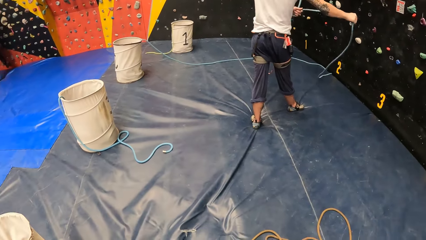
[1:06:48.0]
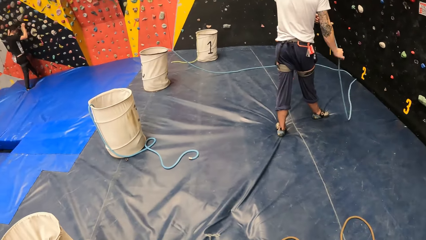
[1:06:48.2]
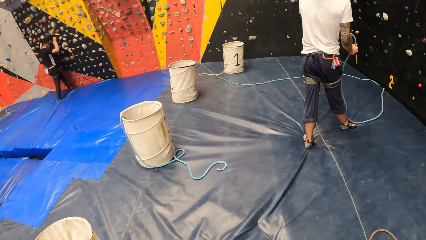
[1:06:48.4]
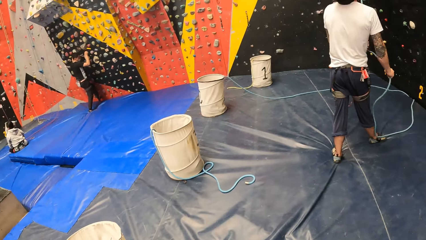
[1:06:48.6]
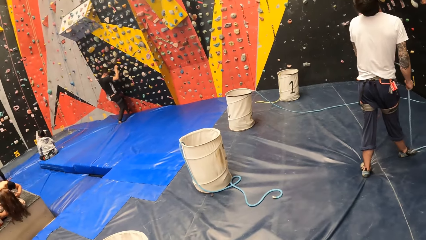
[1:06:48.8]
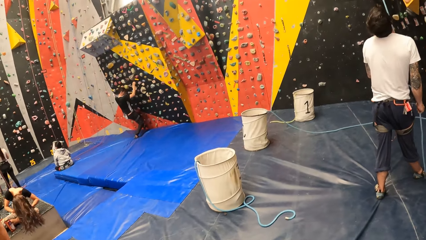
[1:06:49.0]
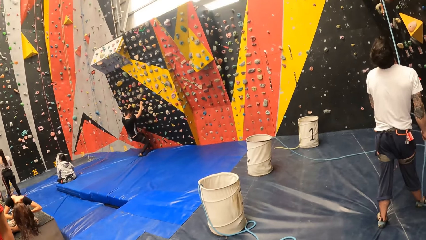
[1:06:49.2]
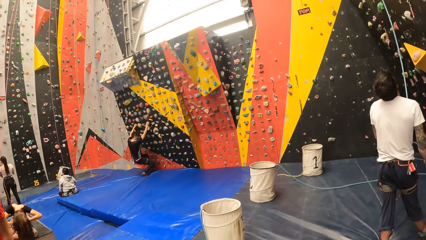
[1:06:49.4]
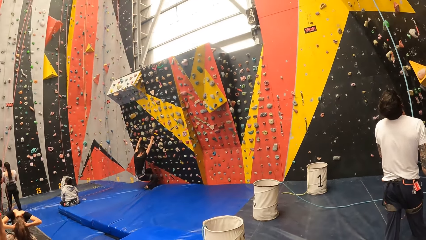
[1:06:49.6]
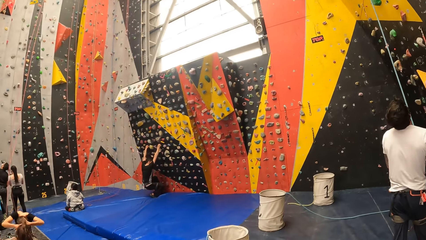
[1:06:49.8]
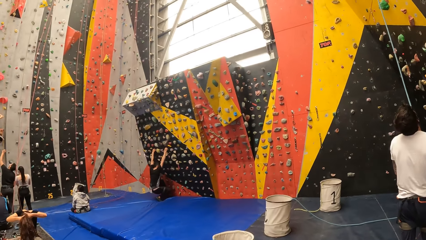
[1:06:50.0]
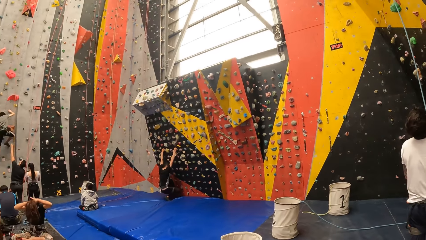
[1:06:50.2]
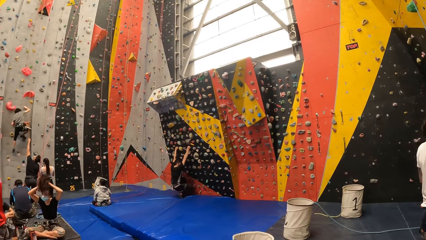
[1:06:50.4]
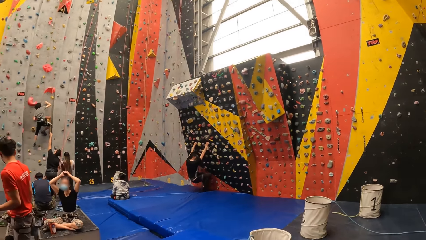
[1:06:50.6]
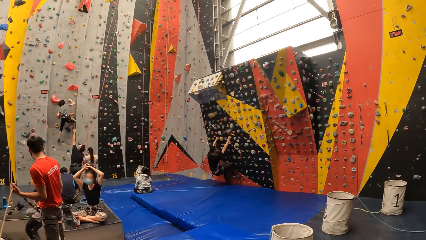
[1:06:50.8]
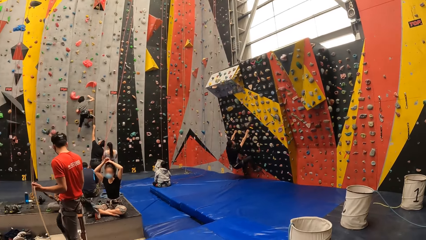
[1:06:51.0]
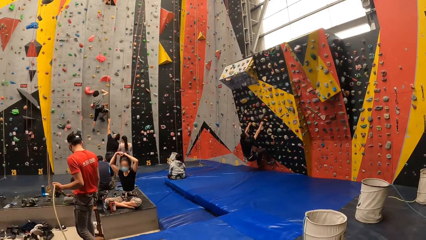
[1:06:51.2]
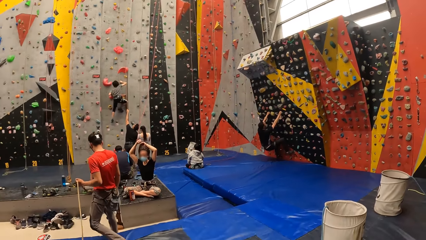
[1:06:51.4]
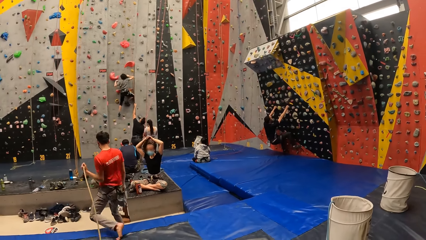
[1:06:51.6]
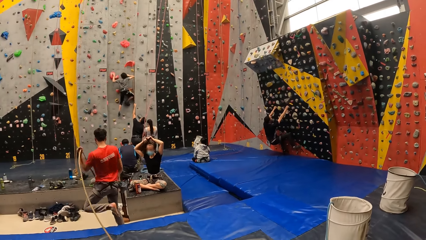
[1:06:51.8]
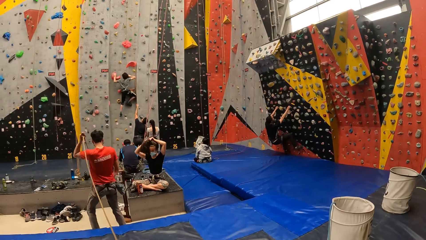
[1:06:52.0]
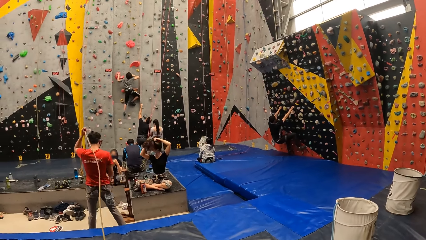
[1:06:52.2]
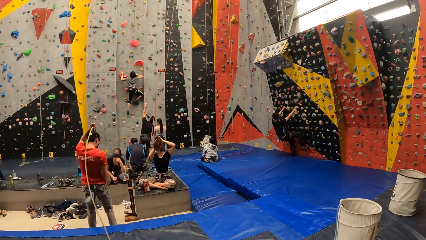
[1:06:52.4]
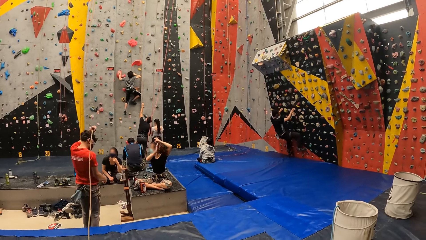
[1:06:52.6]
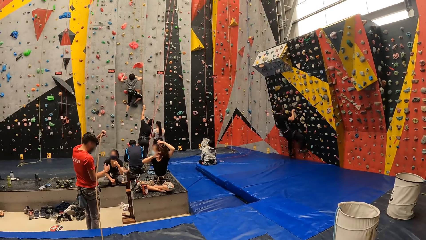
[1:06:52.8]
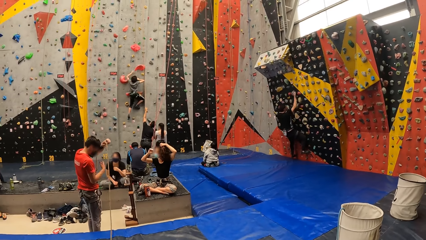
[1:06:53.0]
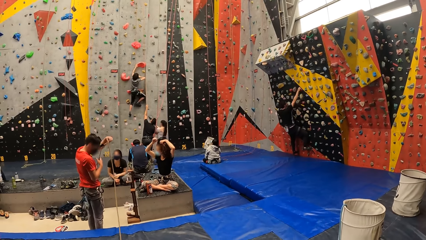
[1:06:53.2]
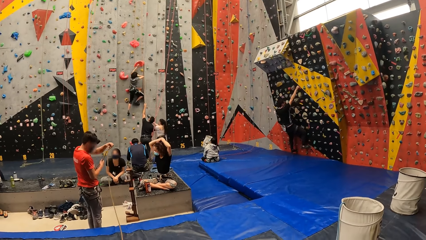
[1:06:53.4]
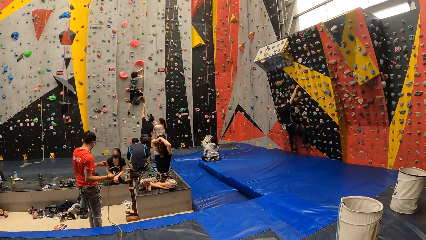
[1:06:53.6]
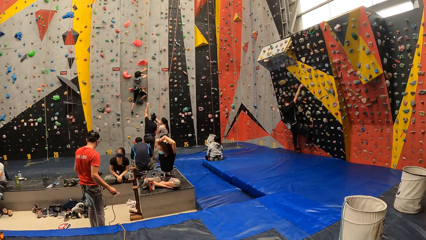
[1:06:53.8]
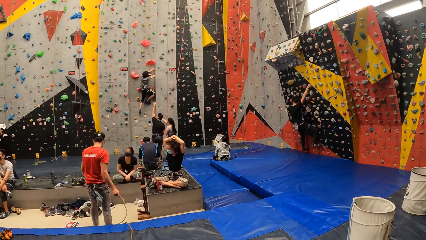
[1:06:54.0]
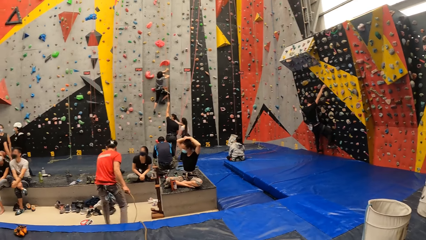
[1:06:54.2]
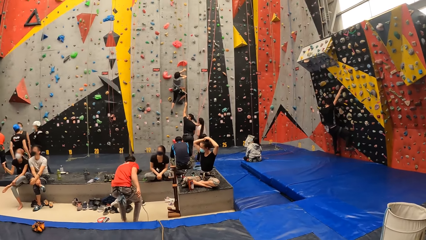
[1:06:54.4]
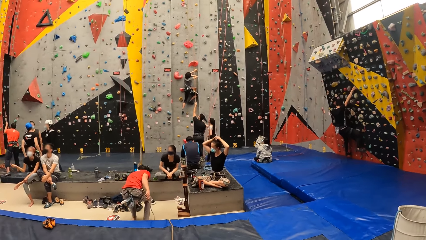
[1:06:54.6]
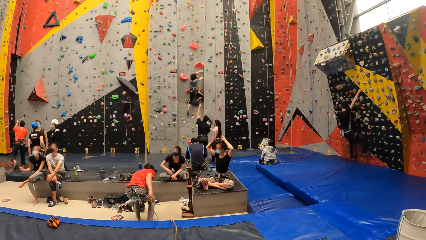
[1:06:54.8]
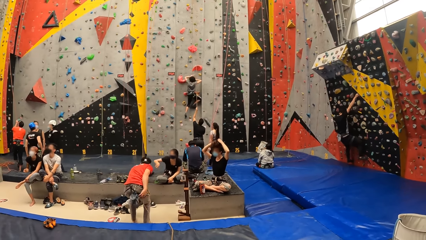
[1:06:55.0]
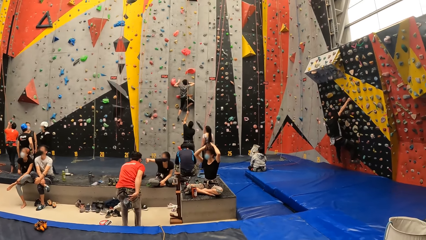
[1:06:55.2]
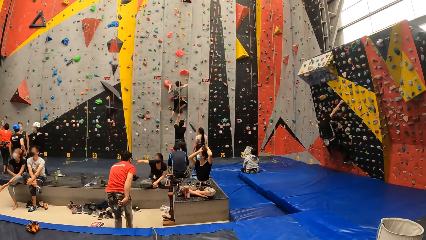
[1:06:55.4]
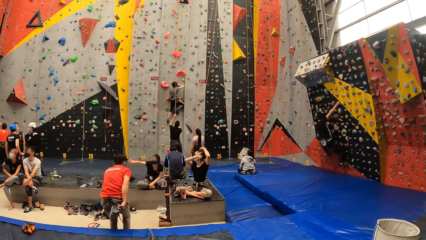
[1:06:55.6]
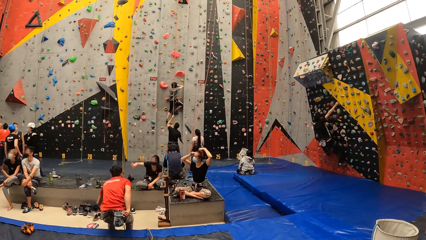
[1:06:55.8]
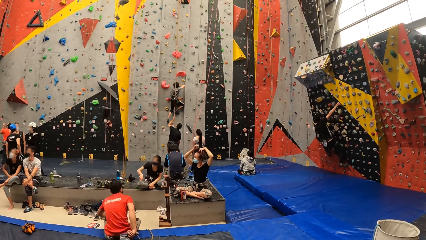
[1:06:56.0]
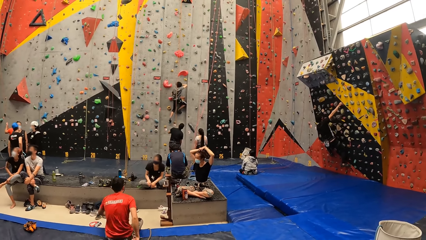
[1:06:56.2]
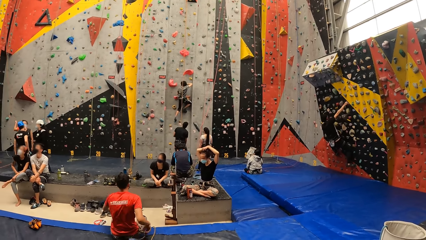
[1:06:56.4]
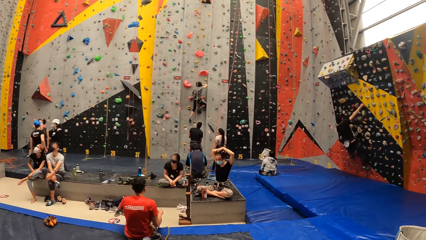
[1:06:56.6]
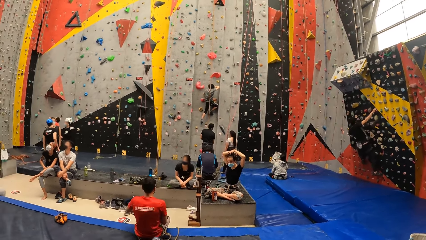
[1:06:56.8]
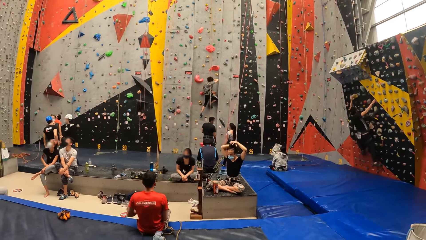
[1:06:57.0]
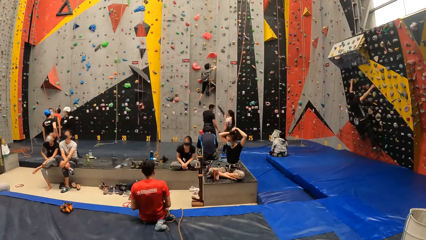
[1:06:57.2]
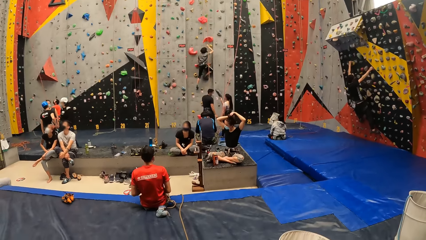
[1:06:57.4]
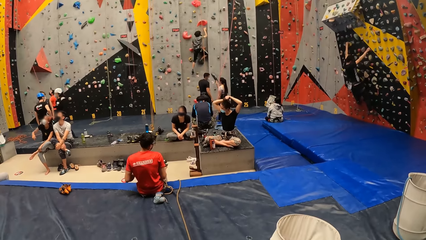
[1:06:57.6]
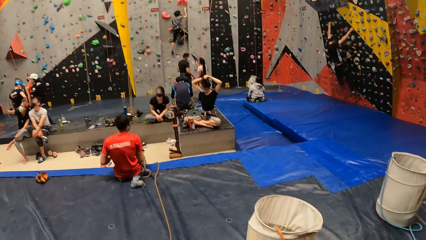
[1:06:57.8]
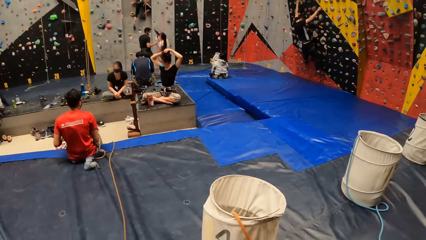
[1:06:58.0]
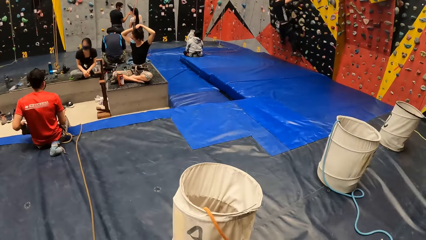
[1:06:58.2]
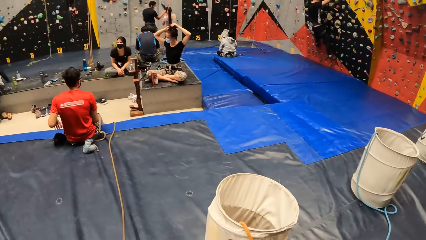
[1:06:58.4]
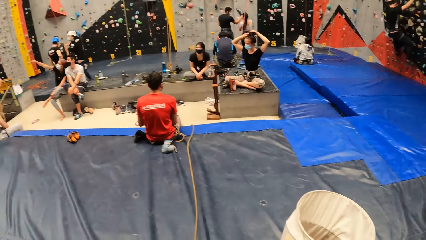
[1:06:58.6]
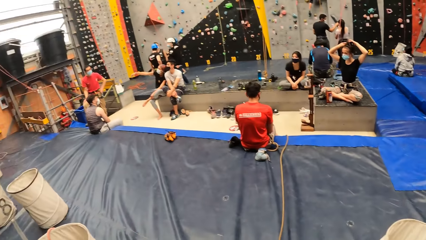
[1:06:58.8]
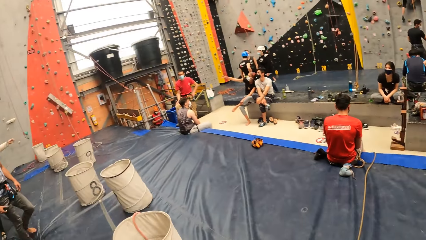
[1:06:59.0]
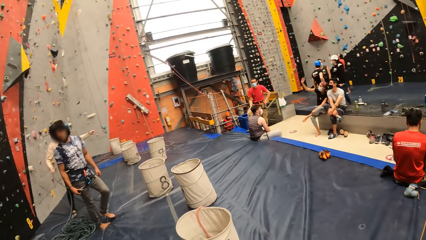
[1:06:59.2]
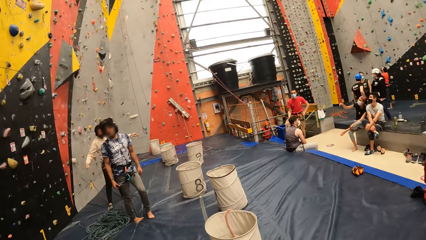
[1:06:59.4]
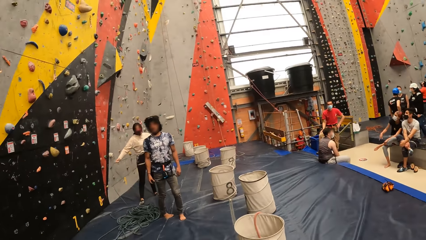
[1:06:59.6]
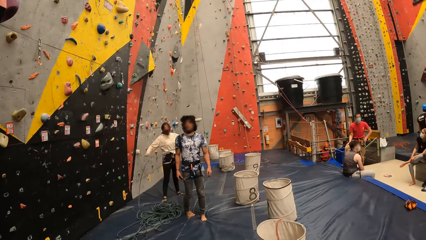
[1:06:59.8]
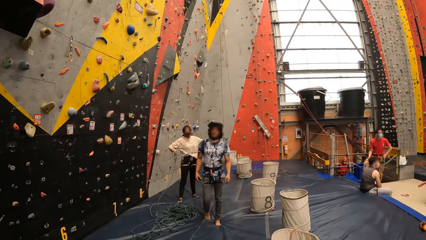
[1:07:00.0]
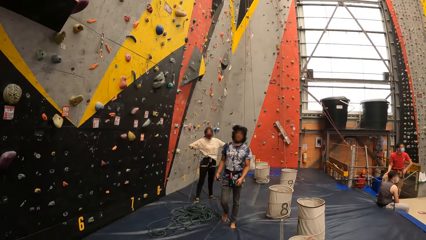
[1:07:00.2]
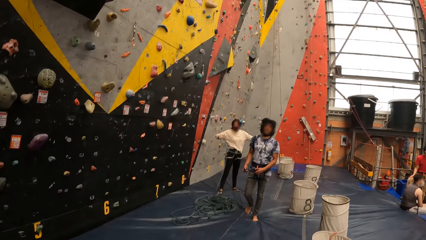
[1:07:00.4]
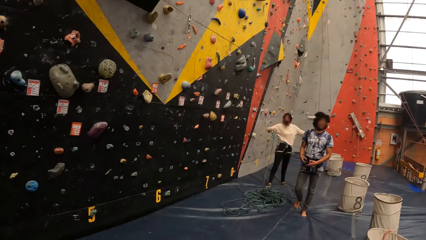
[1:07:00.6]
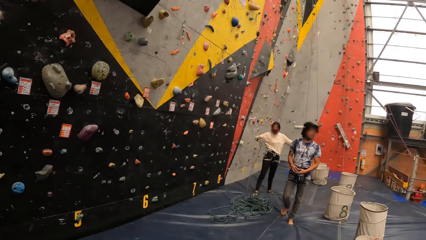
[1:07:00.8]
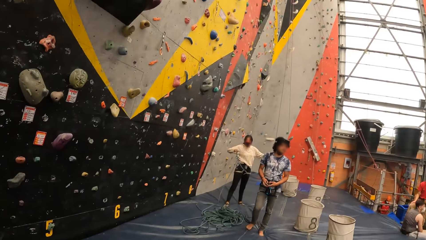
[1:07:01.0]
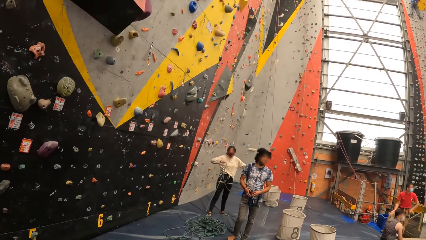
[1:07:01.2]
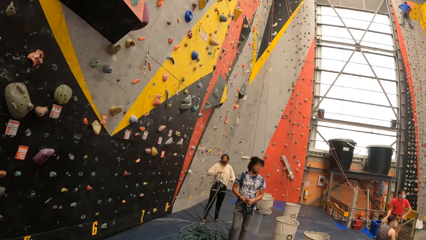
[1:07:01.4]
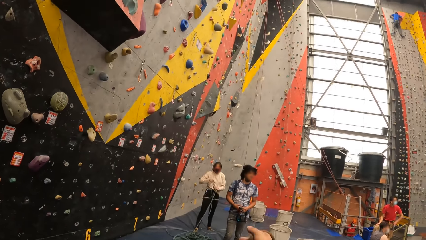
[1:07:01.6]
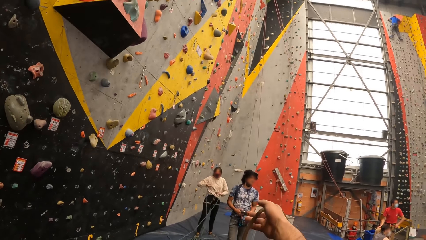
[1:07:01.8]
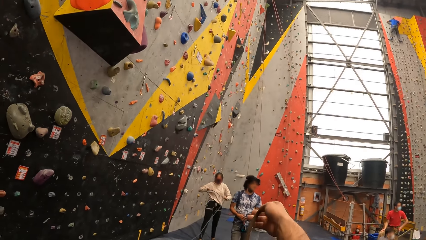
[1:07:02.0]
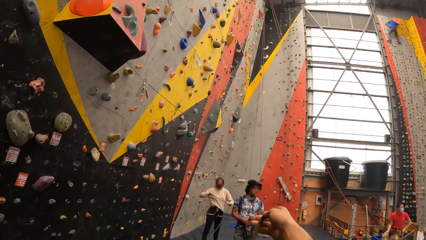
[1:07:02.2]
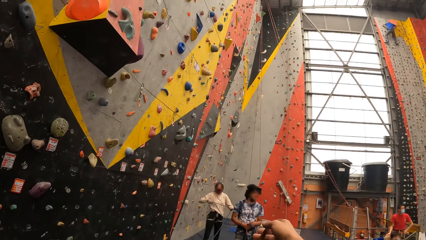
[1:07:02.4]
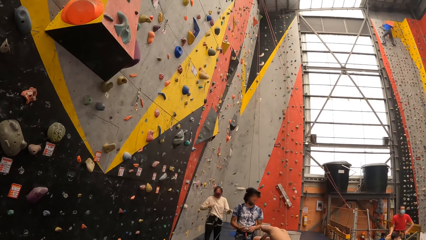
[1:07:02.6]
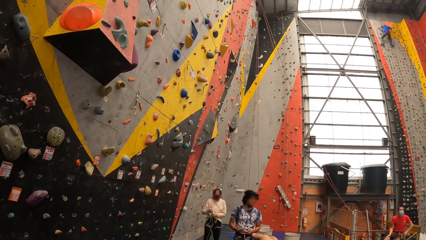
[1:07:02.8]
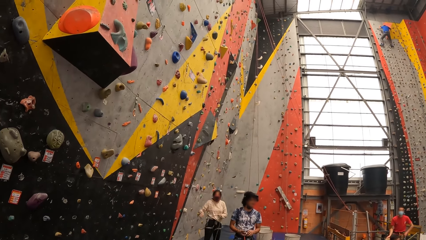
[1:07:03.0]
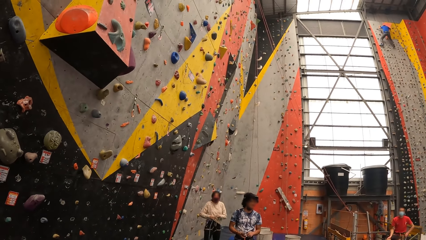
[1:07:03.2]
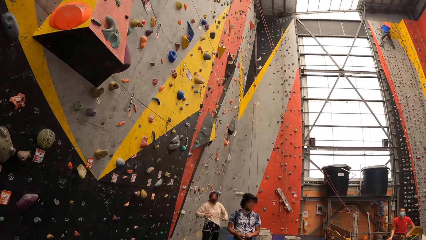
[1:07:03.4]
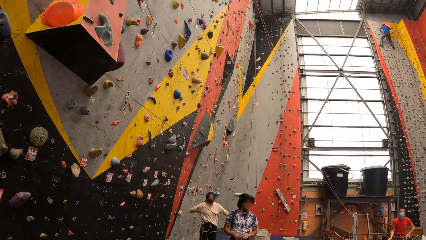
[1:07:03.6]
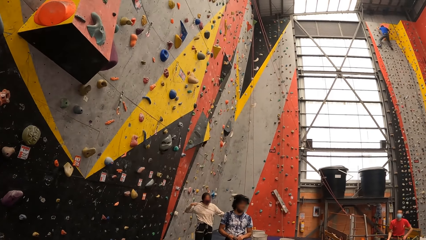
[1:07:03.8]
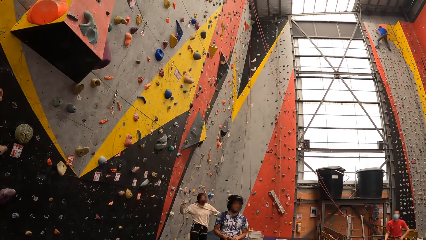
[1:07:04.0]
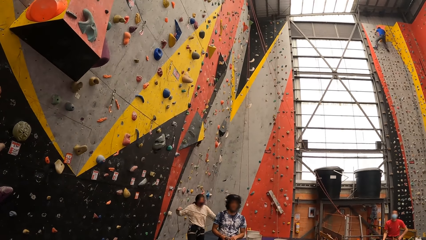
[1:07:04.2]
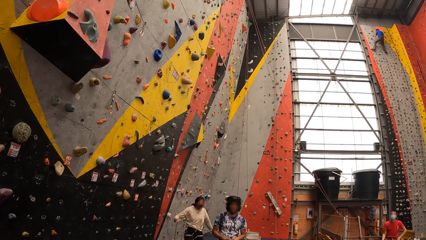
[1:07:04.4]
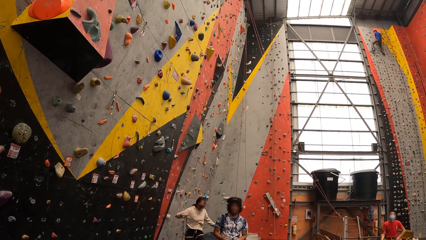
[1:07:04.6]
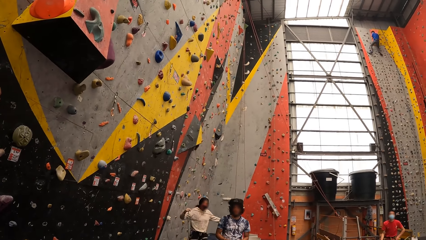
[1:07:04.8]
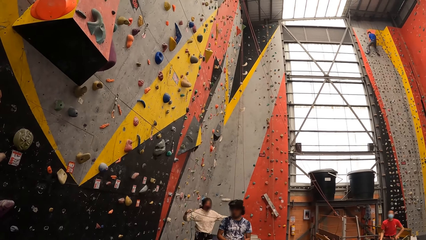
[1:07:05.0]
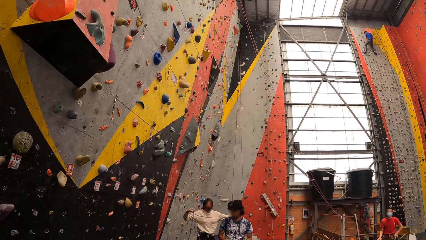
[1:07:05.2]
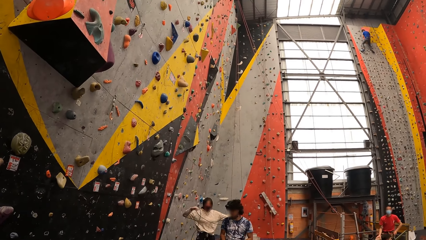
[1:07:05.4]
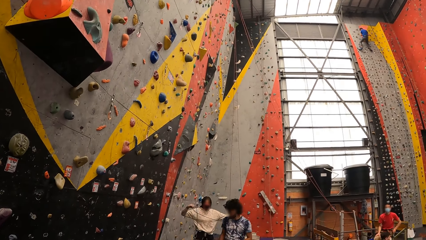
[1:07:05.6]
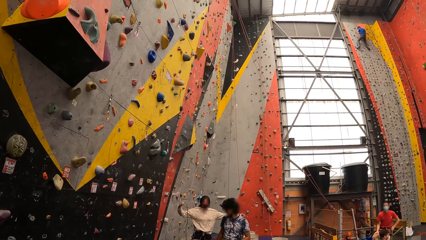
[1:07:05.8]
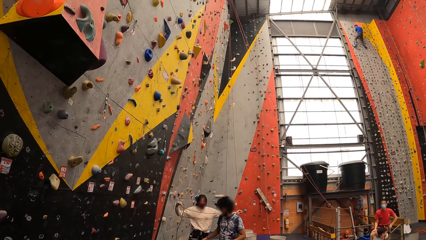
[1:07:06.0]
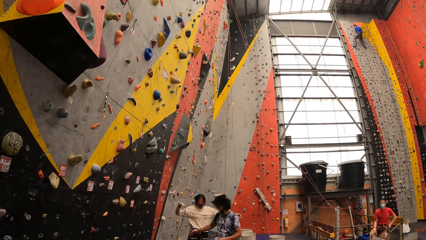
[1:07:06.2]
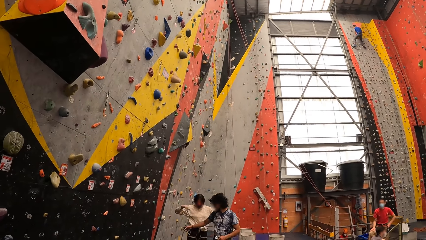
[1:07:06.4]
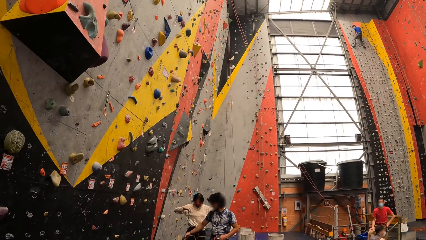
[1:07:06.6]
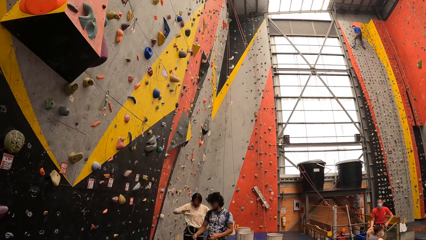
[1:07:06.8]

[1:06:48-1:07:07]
The camera wearer looks around the climbing wall game. They interact with a person.
